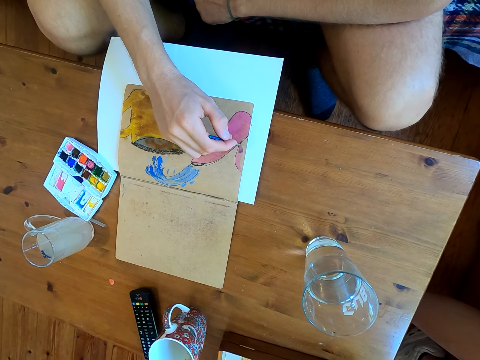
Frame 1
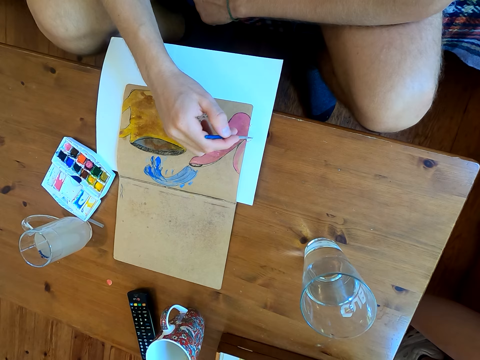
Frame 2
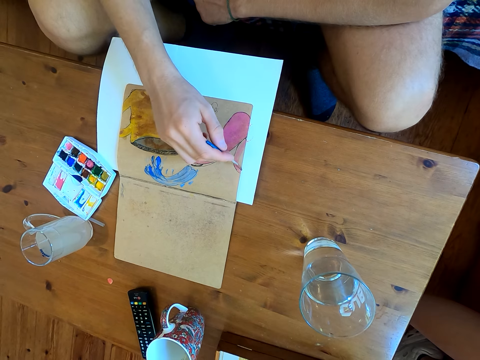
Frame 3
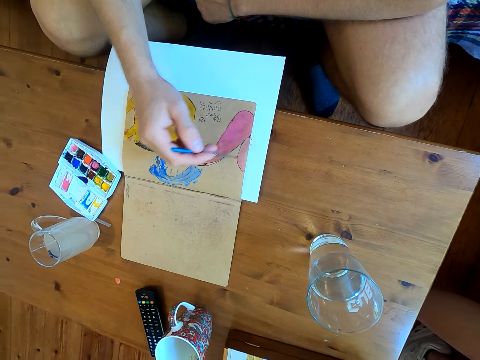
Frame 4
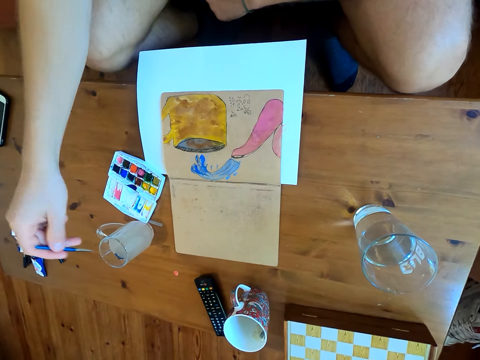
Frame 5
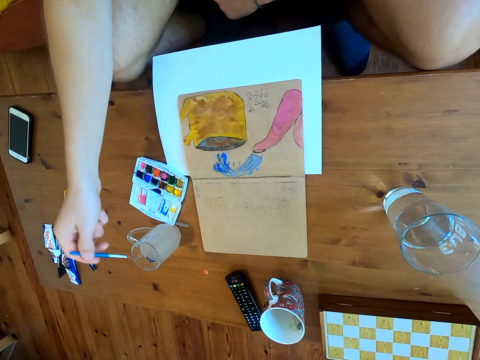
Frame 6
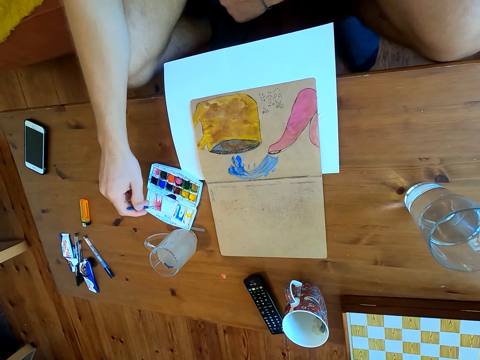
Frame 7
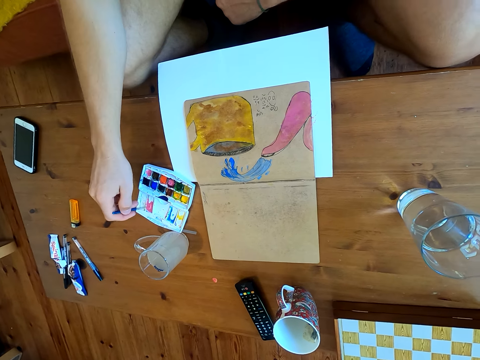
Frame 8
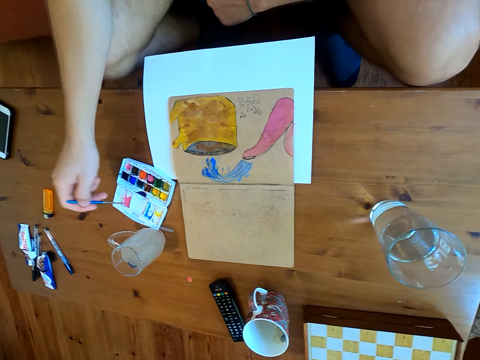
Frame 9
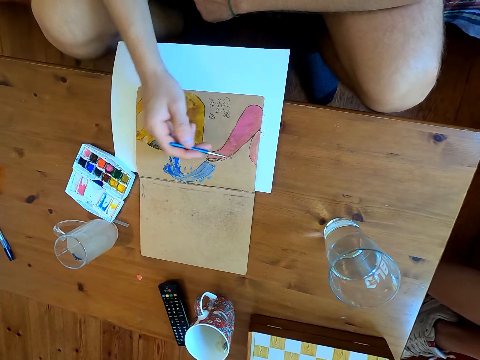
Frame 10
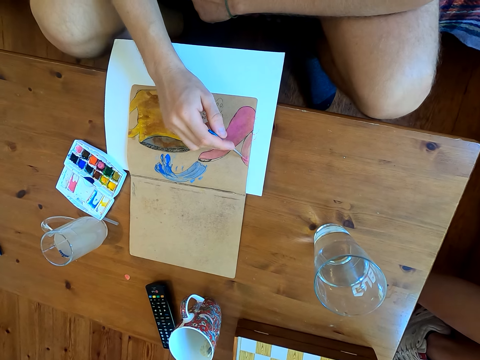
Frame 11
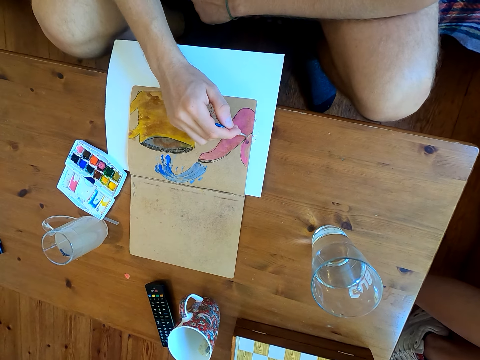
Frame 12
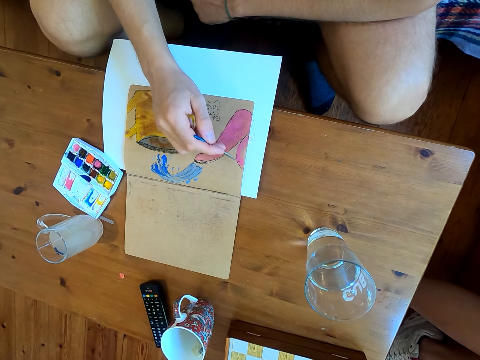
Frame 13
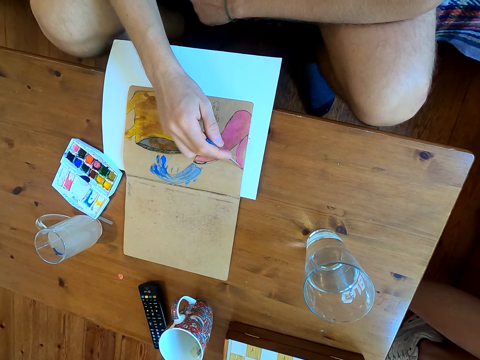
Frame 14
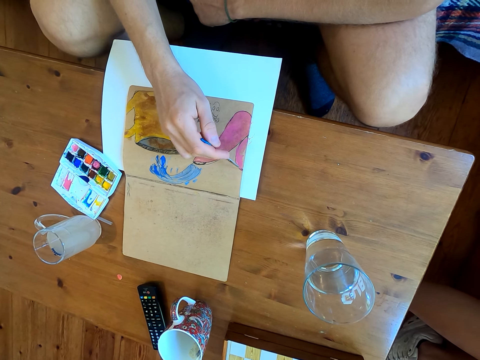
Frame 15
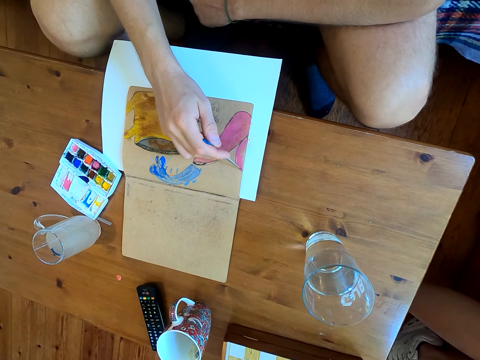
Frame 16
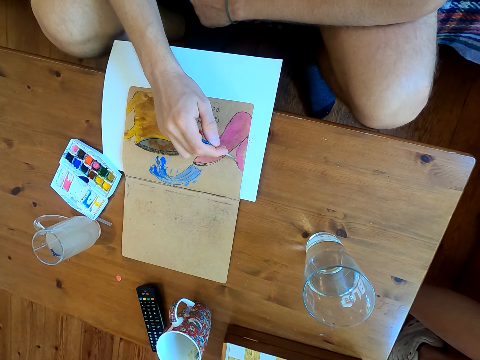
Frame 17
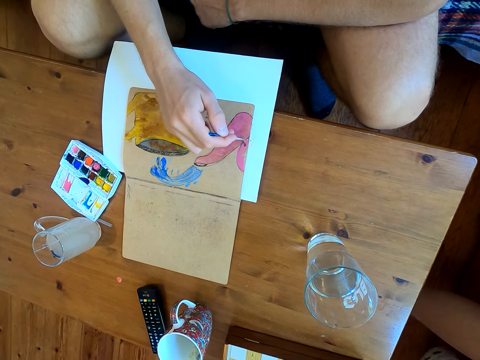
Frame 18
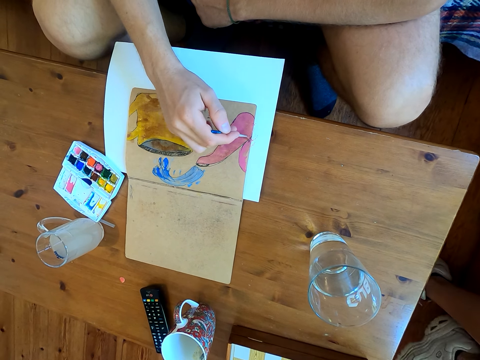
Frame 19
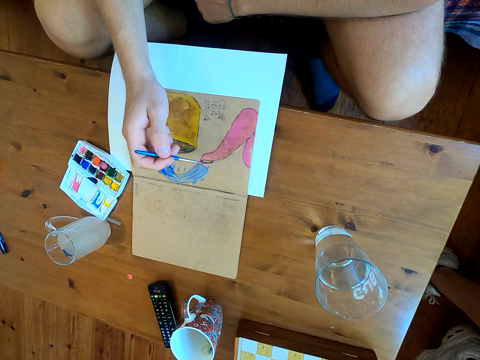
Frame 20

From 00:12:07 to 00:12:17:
The camera wearer dips the brush in liquid. They immerse the brush in watercolor. They paint on a paper.

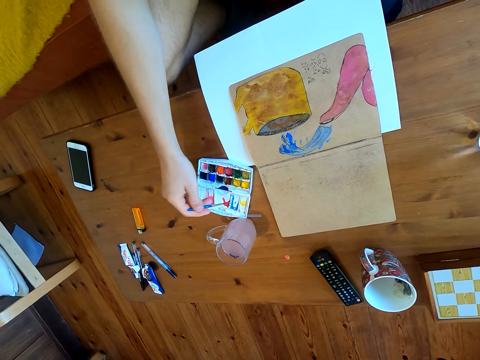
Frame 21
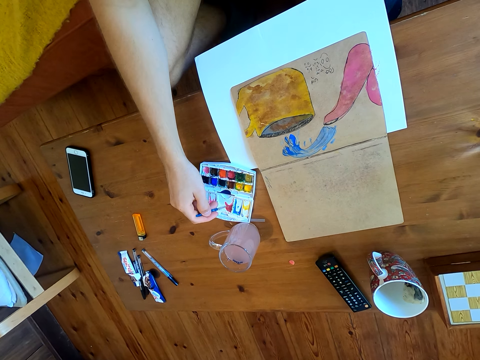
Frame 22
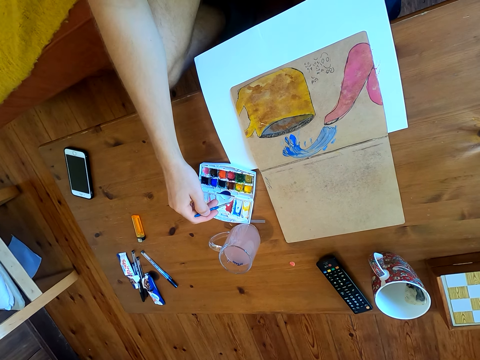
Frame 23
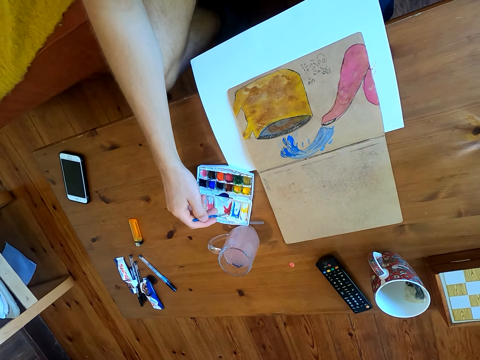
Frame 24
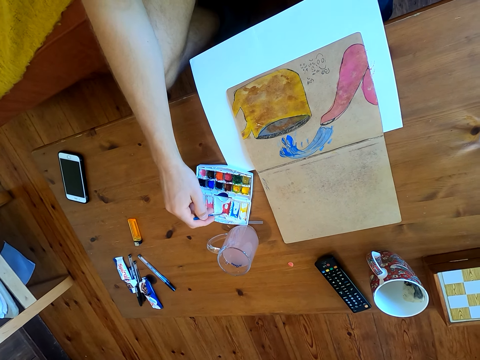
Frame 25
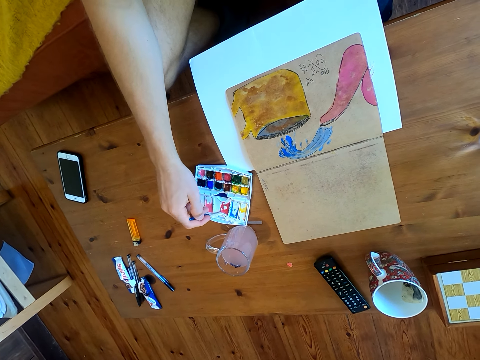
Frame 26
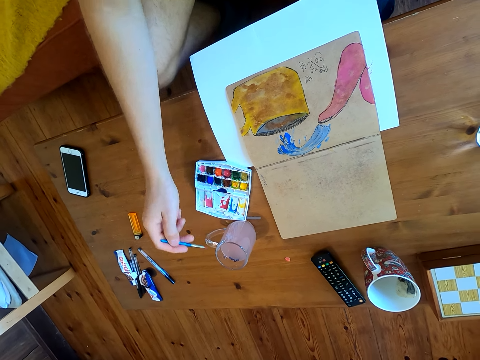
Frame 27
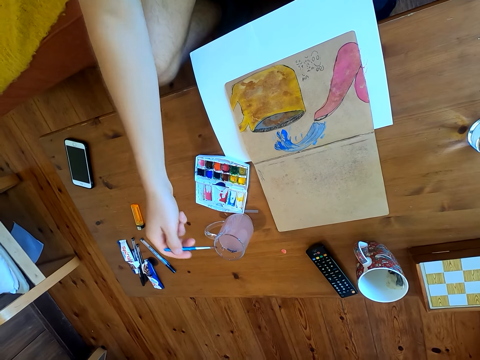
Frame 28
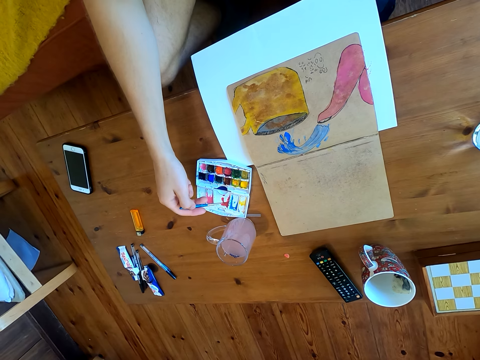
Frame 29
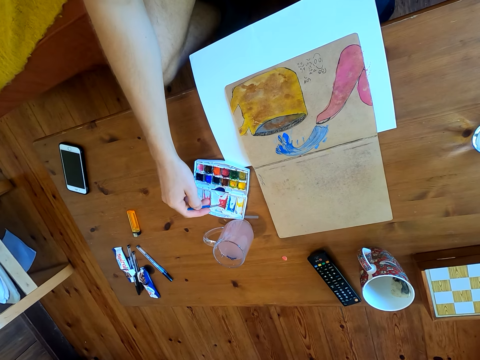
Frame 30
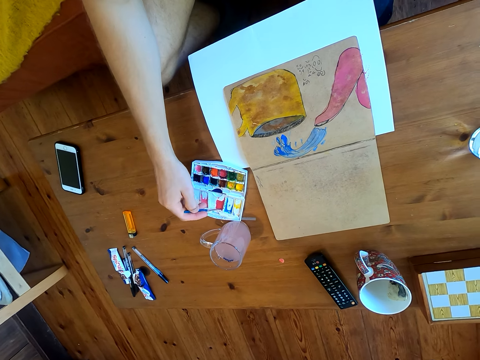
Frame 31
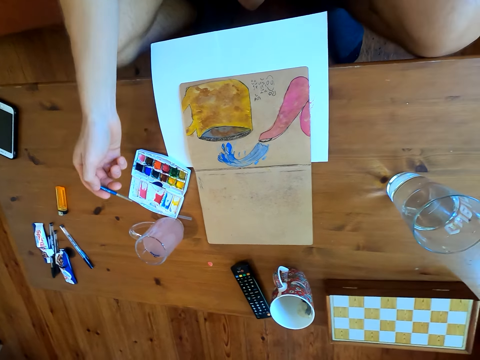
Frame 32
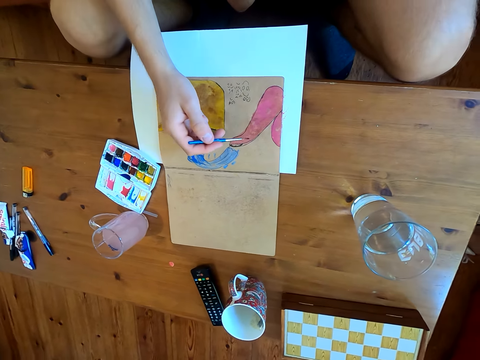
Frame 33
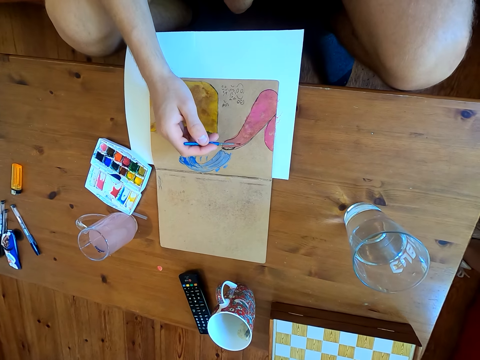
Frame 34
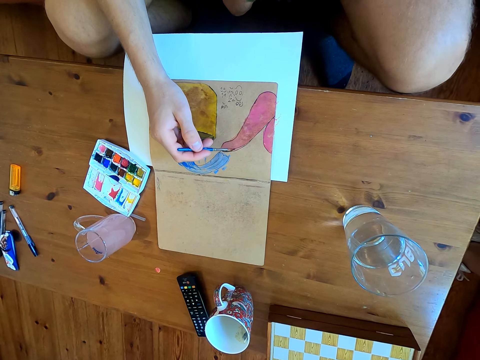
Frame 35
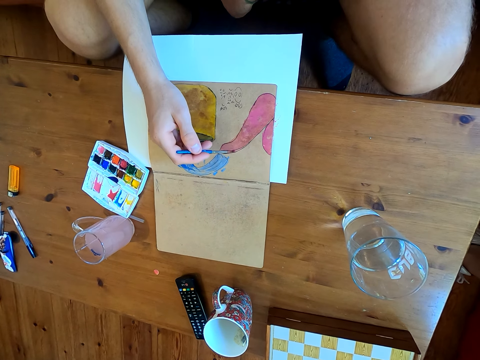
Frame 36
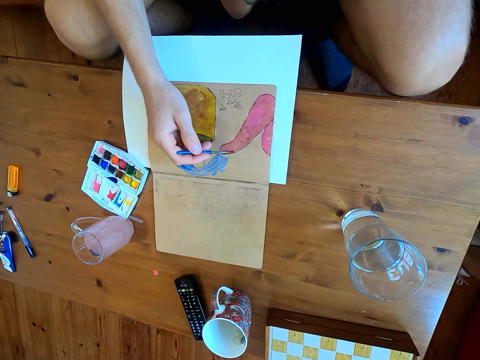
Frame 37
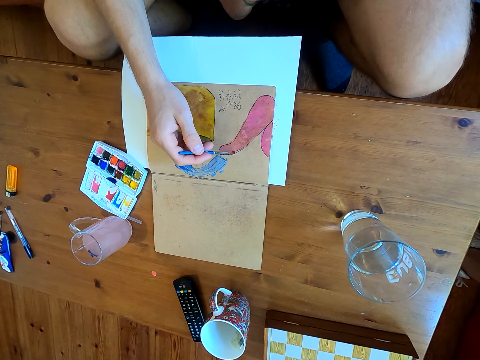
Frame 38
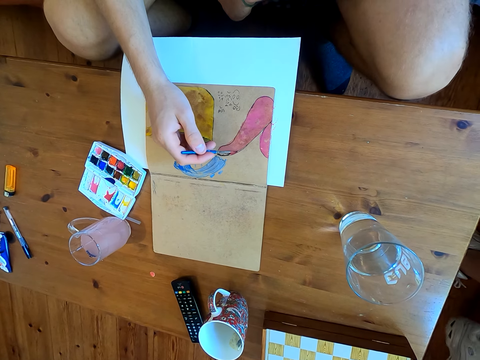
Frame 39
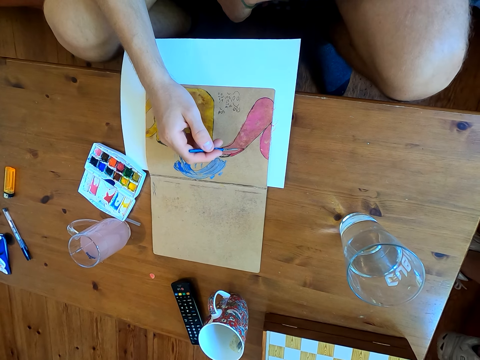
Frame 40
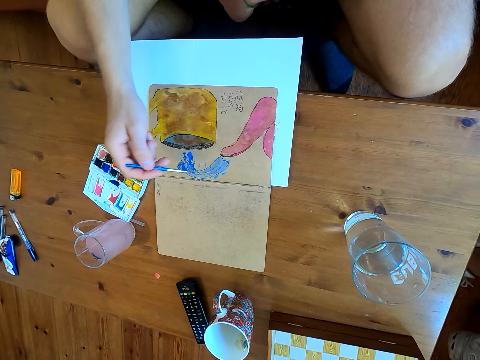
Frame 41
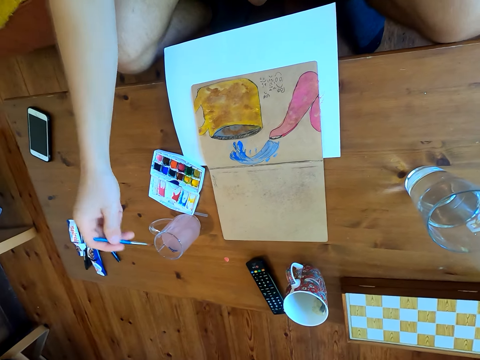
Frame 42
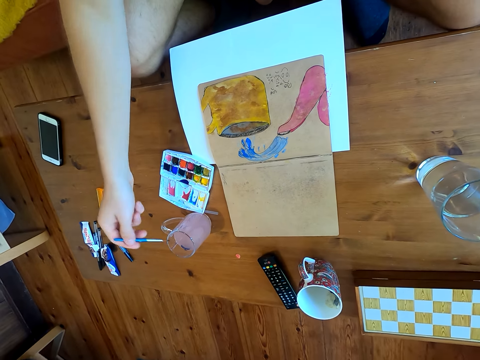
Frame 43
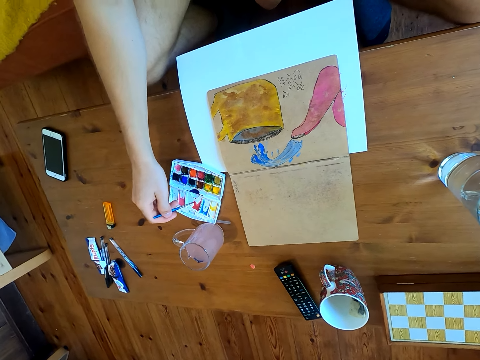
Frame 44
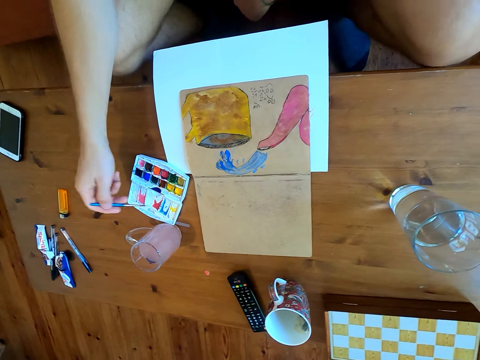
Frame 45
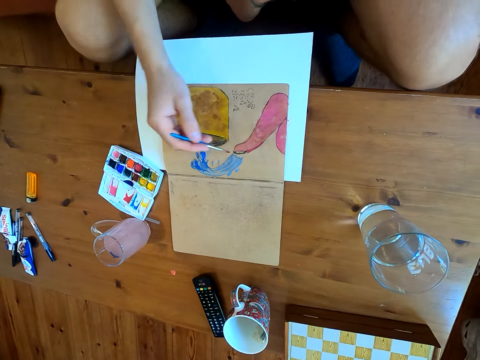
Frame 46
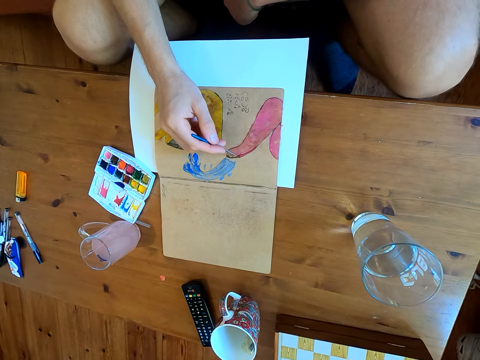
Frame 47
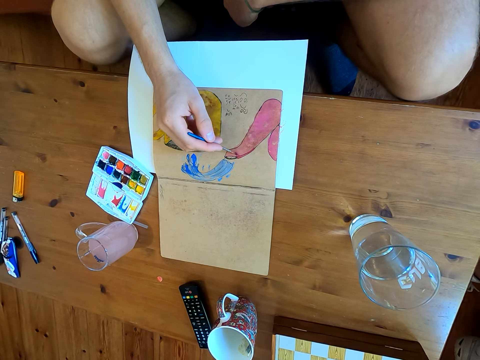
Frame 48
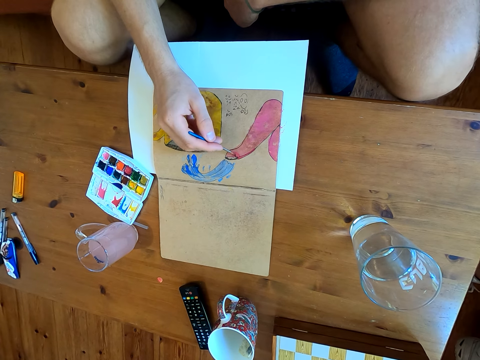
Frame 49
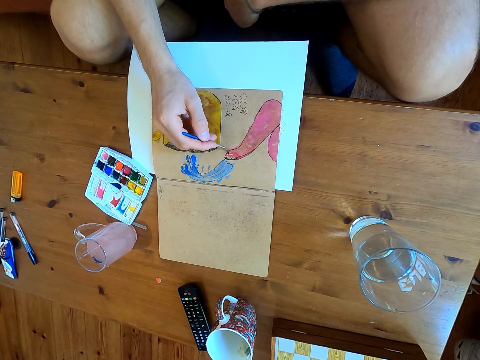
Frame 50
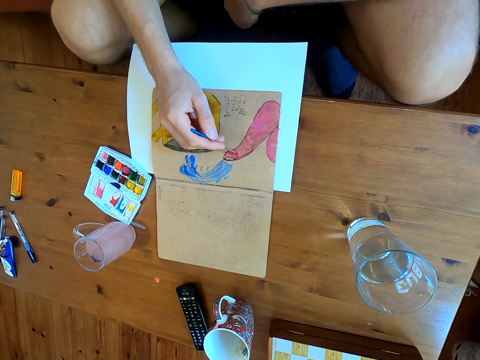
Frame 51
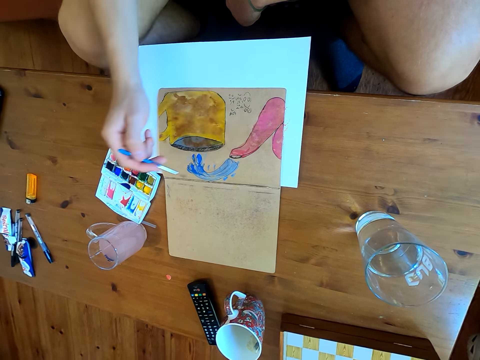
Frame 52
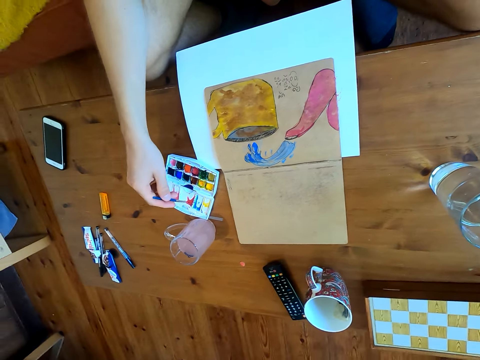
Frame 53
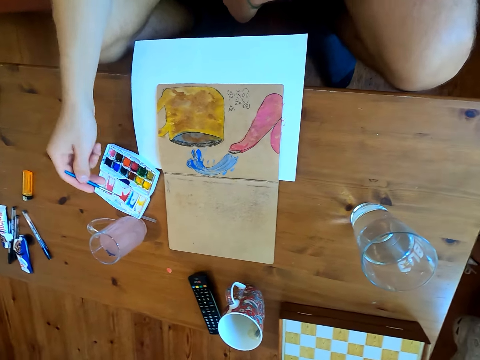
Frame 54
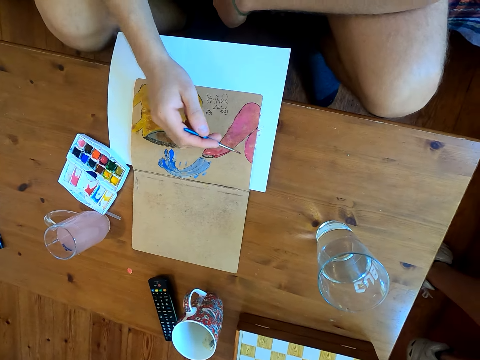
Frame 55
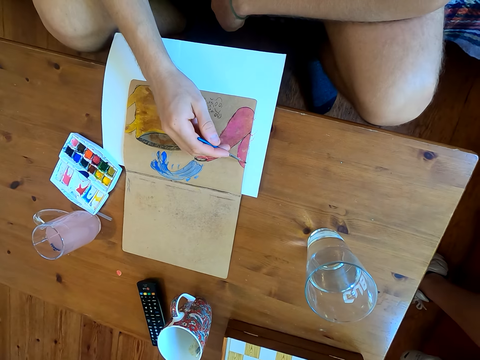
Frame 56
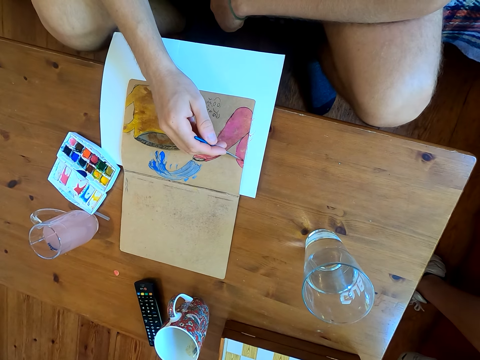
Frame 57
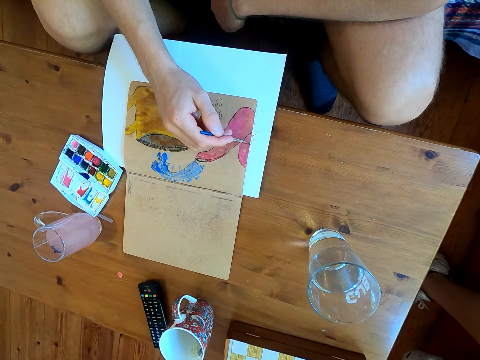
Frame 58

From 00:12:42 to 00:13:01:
The camera wearer immerses the brush in watercolor. They dip the brush in liquid. They immerse the brush in the watercolor. They paint the drawing on the paper. They dip the brush in the liquid. They immerse the brush in the watercolor. They paint on the paper. They immerse the brush in the watercolor. They paint on the paper.
